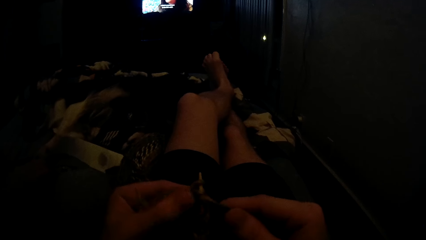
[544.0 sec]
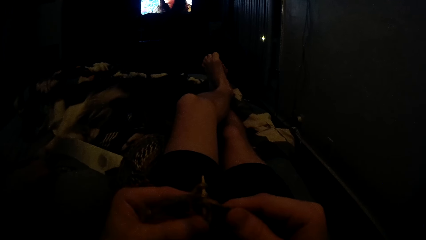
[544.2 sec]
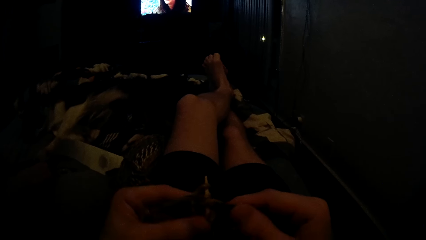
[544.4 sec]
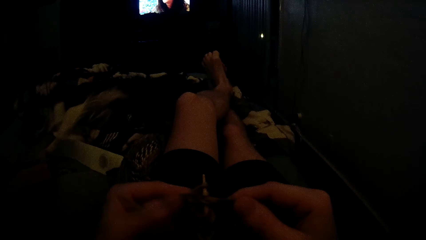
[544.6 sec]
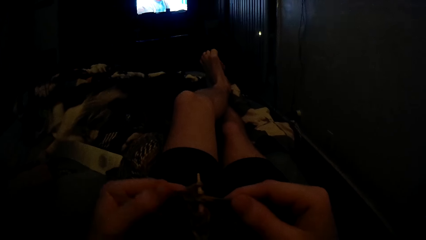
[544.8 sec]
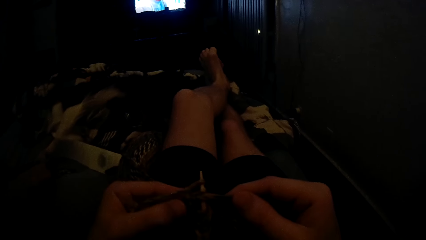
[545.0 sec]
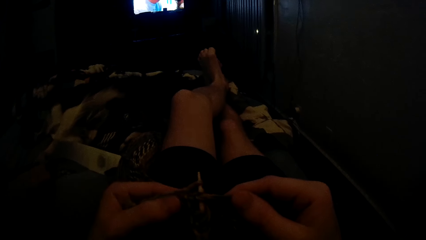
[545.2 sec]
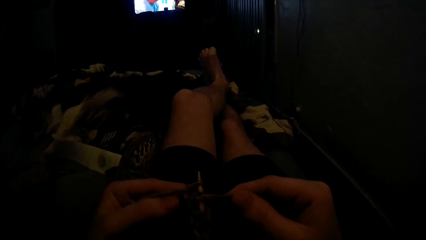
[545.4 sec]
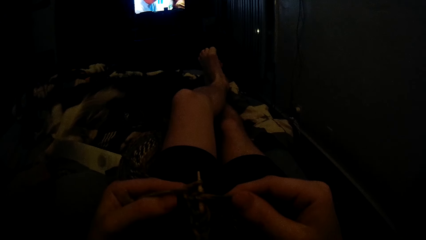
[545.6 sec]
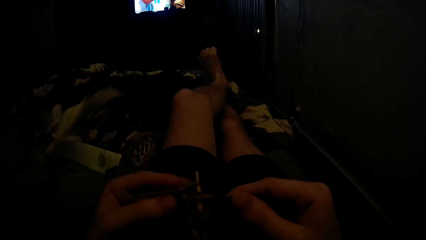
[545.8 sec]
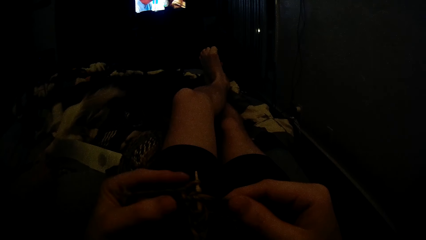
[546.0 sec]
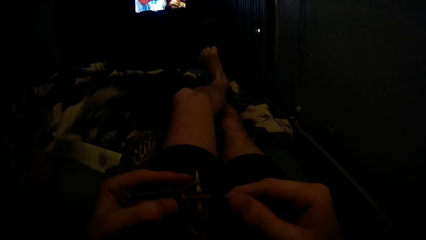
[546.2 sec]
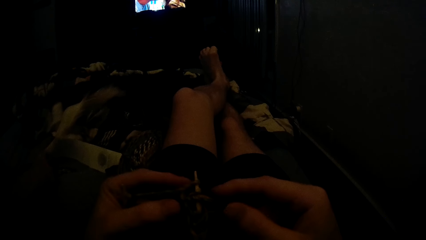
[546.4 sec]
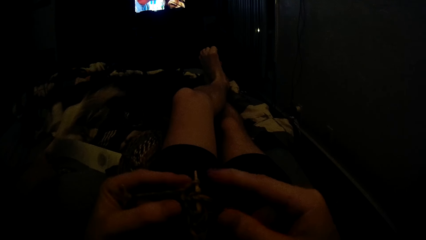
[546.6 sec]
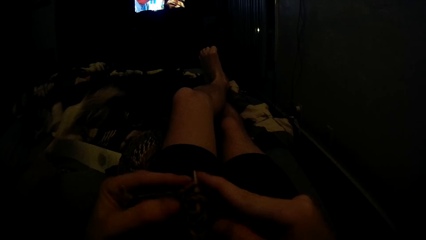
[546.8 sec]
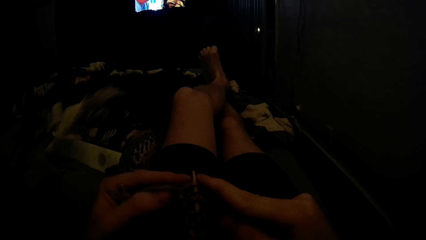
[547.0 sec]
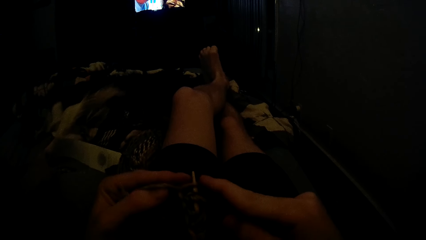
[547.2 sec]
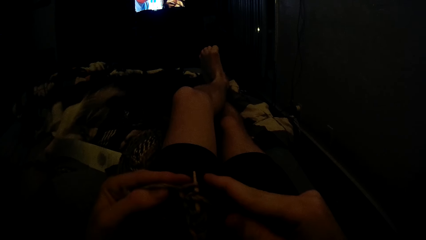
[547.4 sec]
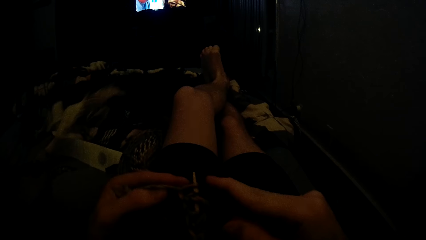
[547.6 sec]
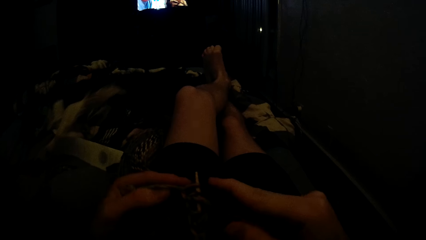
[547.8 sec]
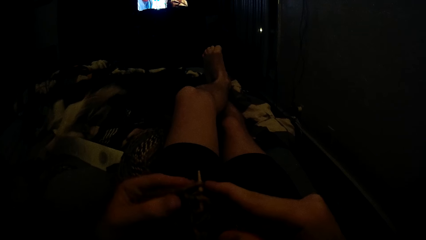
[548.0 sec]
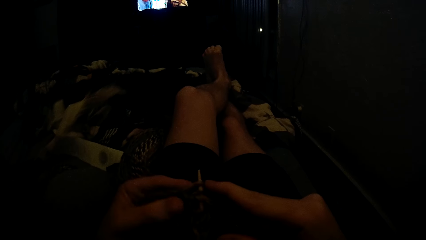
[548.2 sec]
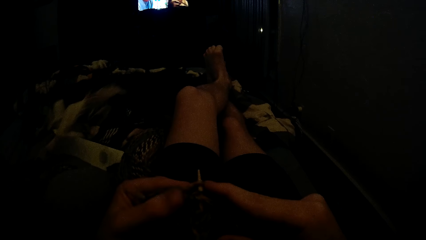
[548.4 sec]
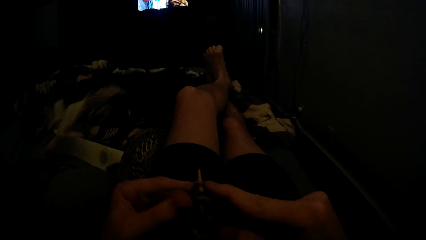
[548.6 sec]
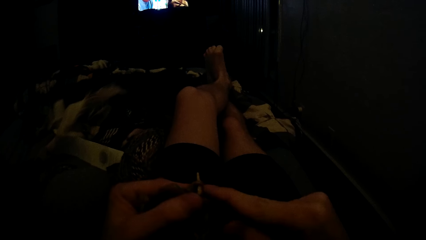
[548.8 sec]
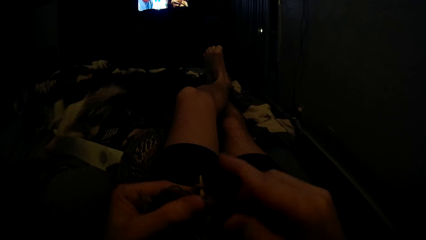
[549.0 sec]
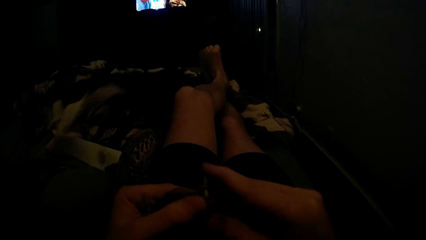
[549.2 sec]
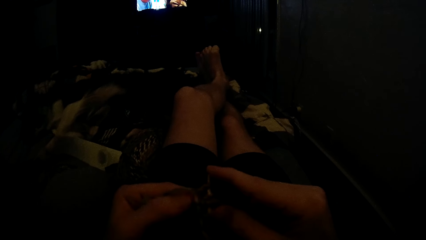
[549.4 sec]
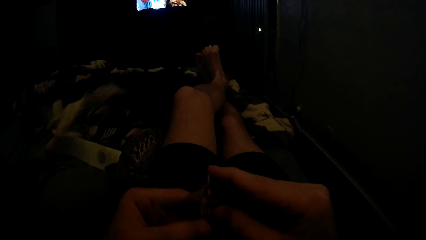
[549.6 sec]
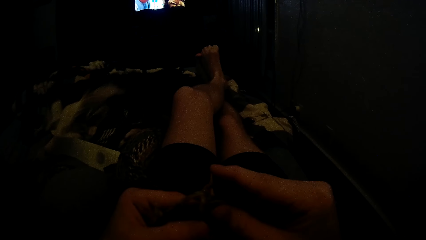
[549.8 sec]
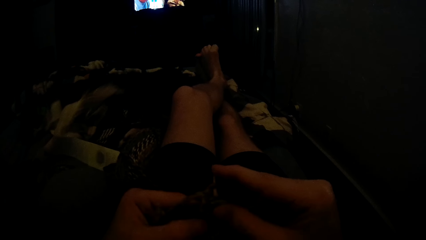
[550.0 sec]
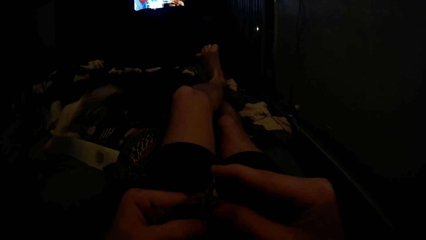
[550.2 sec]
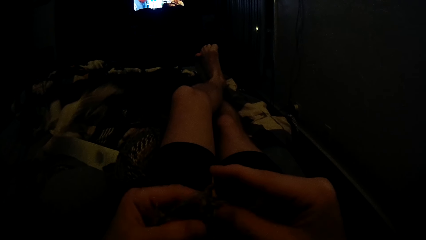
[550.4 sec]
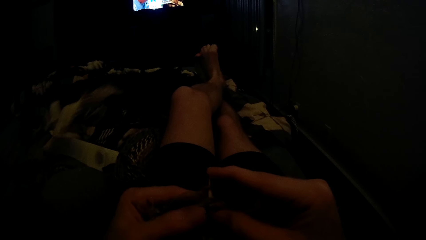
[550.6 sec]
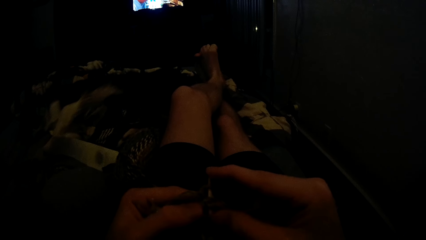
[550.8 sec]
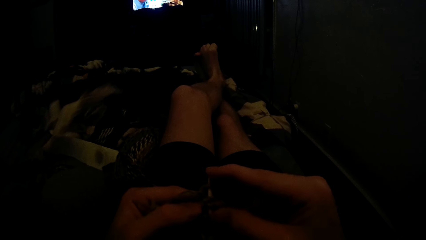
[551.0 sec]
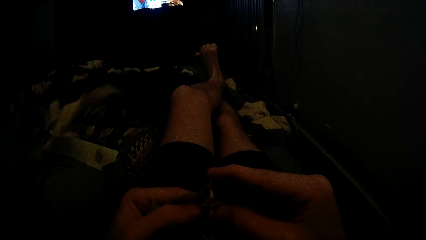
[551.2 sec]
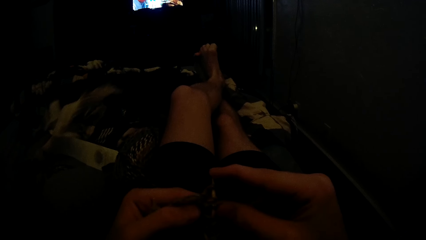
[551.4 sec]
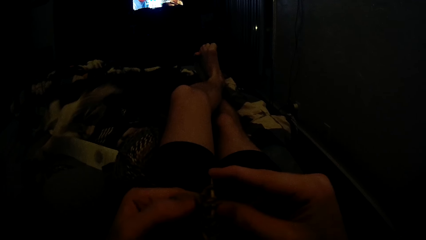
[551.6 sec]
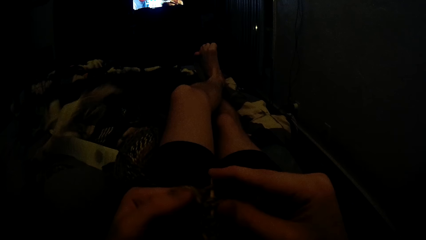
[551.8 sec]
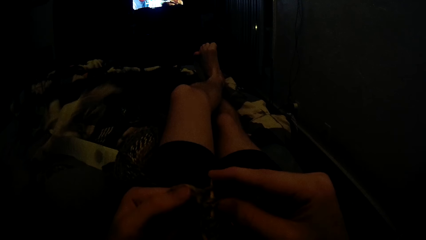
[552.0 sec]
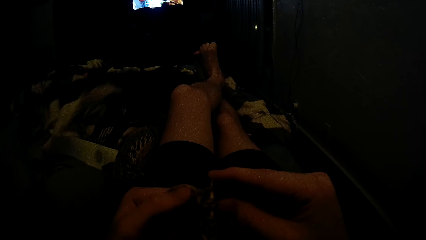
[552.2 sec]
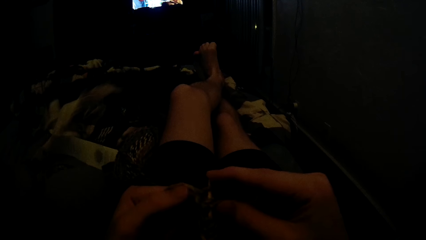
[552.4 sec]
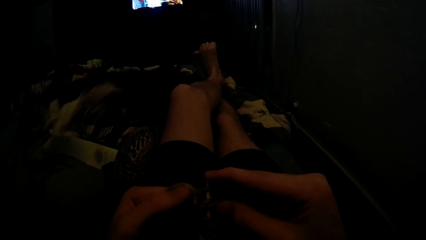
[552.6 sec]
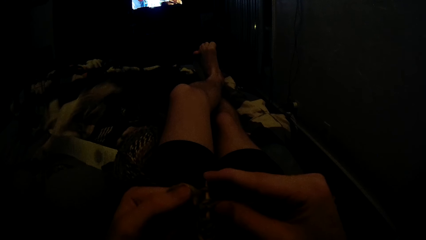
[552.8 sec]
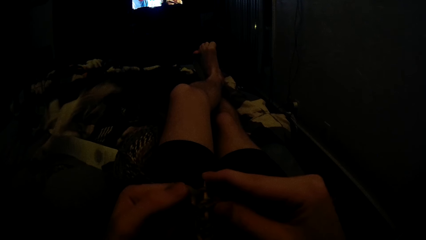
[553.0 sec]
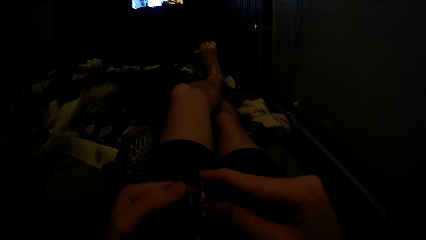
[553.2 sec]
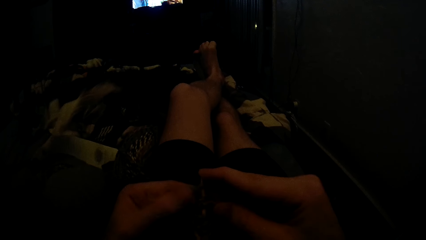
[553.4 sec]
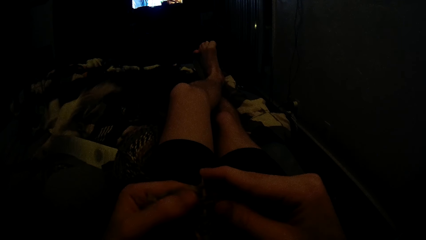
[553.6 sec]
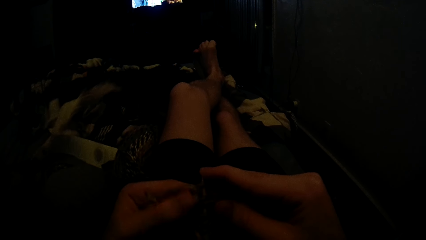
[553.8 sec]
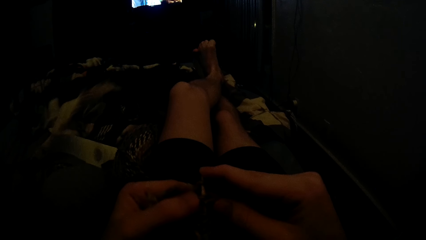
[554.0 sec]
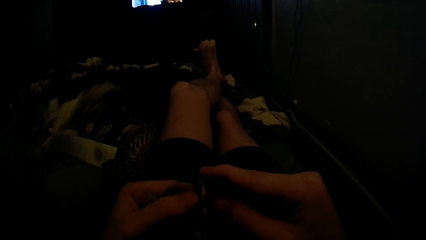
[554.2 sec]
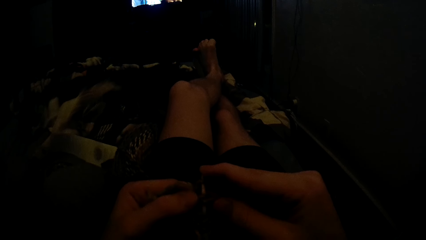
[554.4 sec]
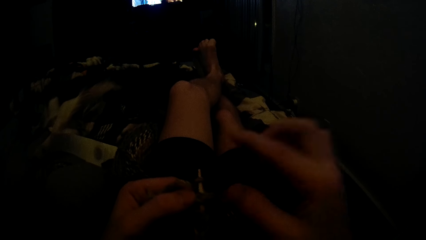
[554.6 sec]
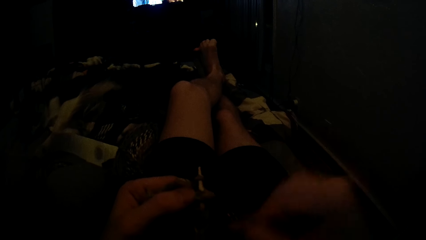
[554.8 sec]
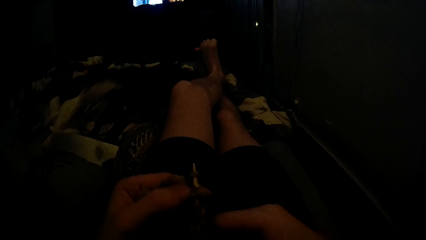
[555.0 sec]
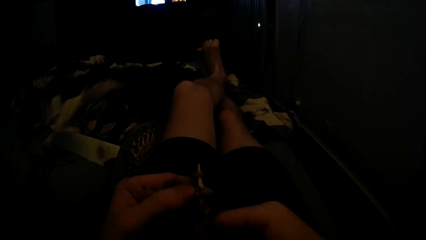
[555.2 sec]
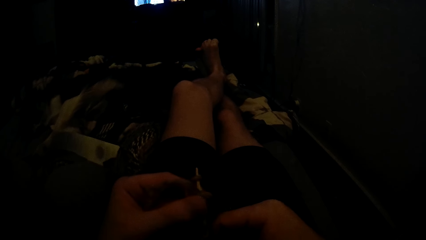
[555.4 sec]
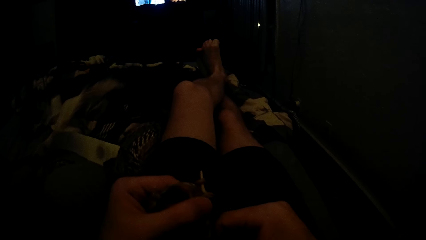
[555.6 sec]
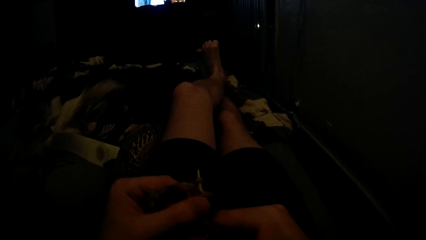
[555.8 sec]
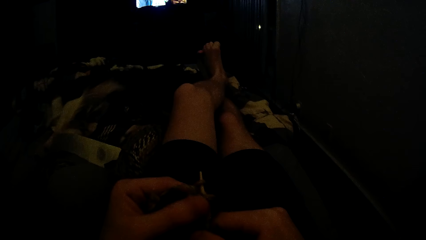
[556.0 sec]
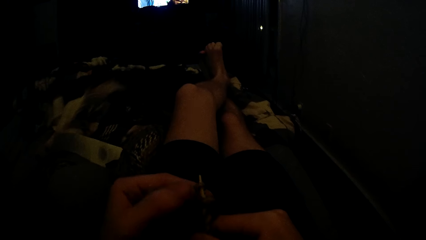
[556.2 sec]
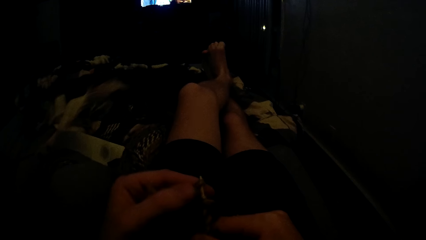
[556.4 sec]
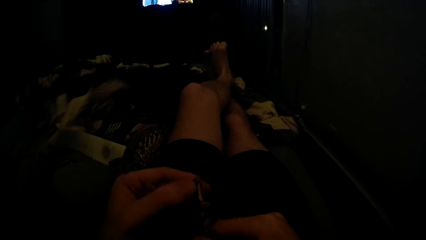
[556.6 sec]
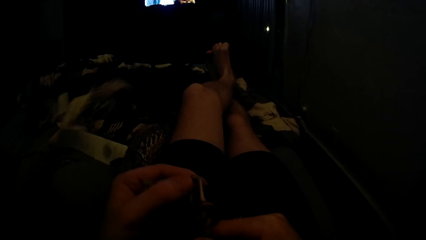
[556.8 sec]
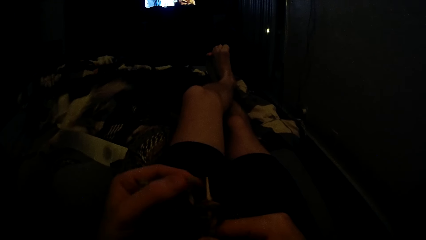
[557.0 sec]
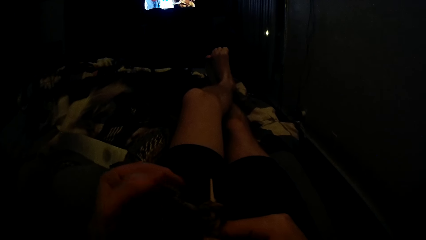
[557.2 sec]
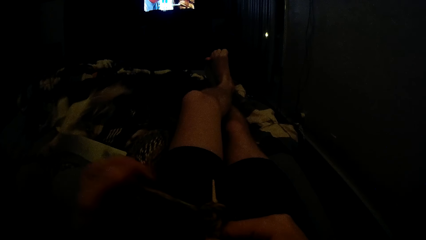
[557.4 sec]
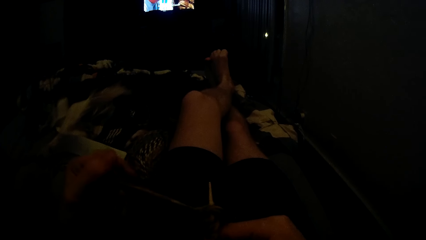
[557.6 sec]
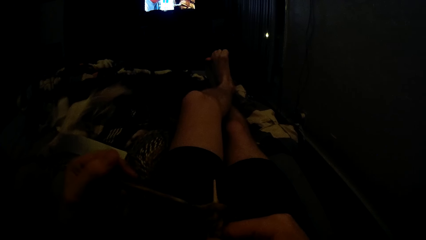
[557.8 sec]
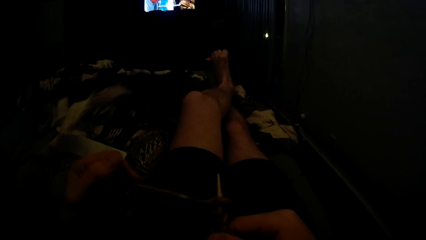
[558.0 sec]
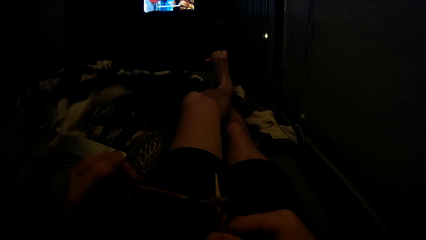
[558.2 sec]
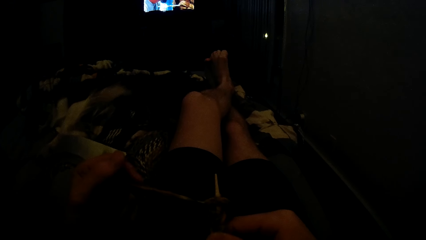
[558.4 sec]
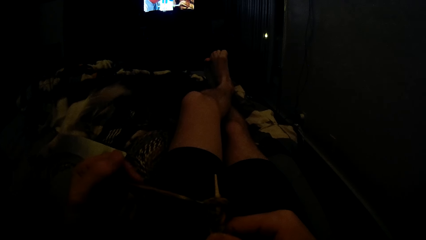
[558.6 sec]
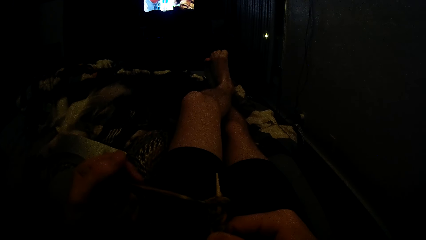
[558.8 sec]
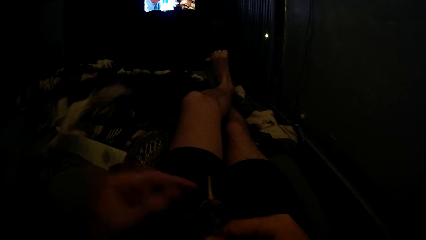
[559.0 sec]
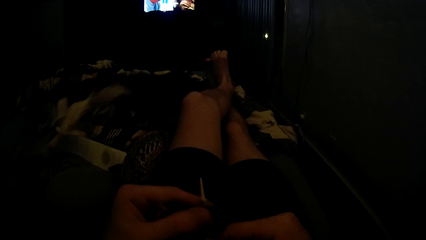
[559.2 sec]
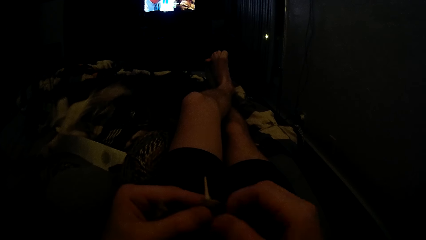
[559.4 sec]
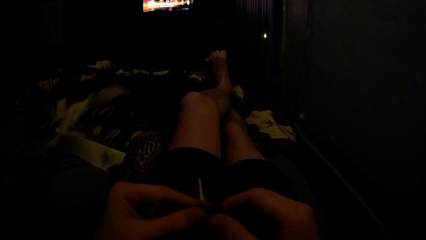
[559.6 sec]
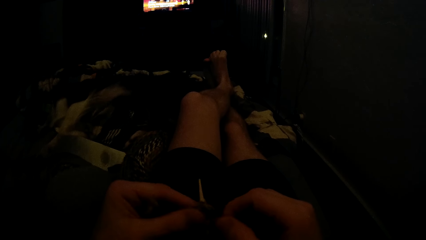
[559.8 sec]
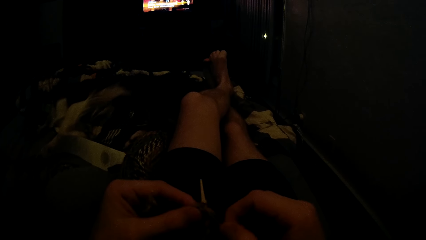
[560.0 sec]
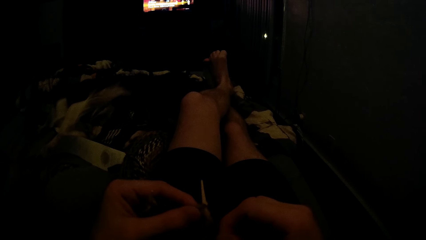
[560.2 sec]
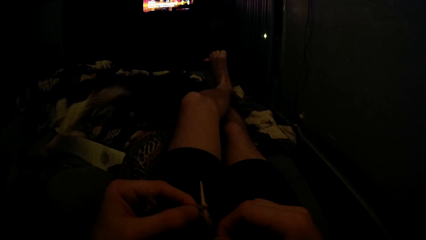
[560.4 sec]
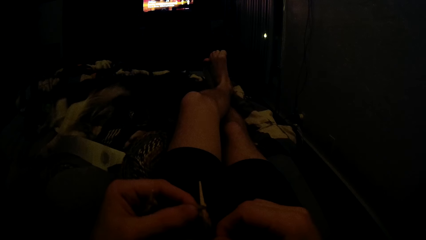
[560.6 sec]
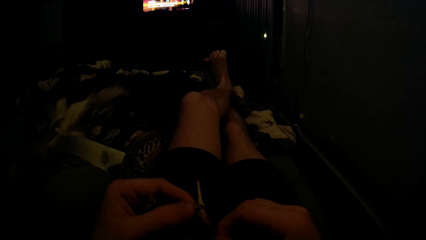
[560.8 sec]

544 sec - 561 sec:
The camera wearer holds the crochet. They straighten a knitting thread with a hand.
